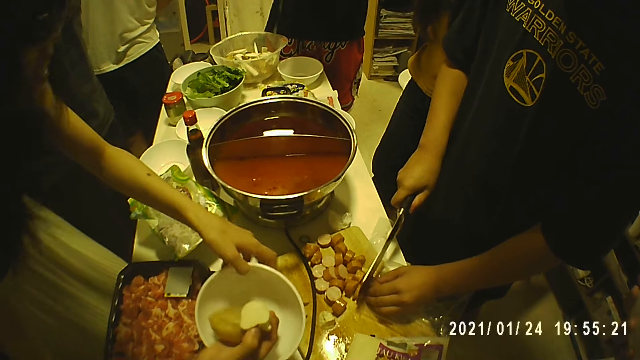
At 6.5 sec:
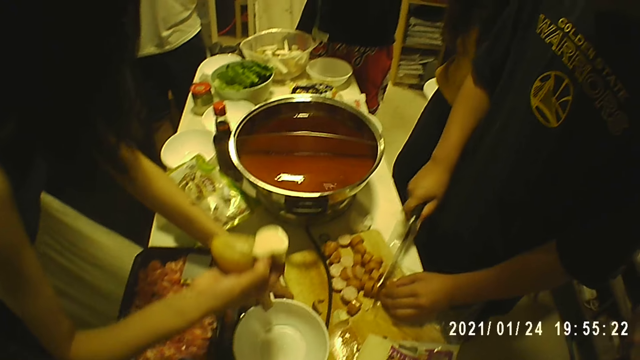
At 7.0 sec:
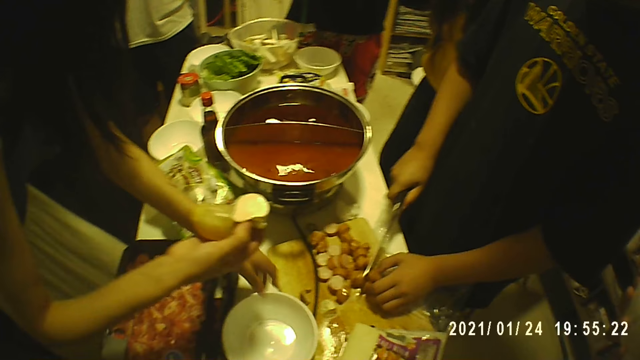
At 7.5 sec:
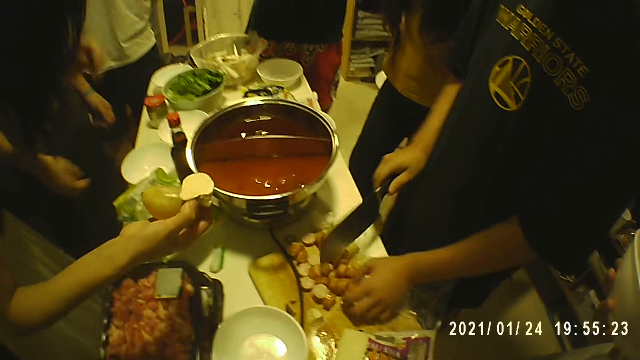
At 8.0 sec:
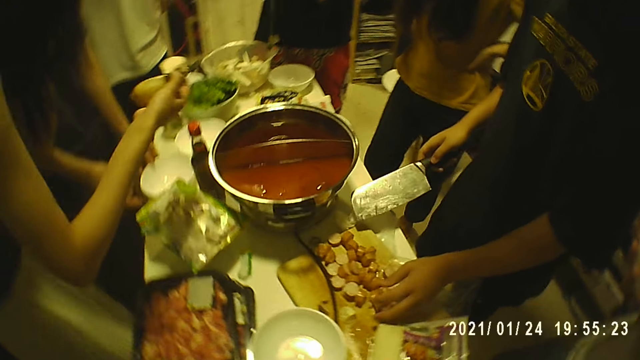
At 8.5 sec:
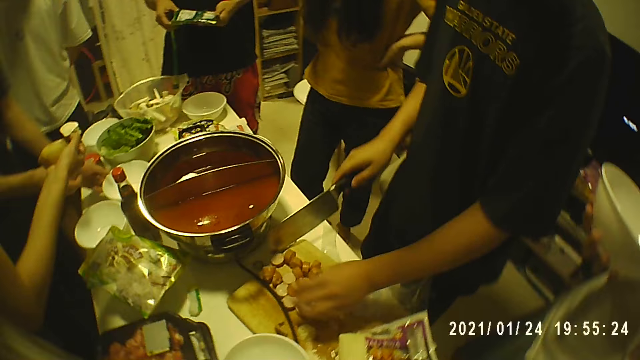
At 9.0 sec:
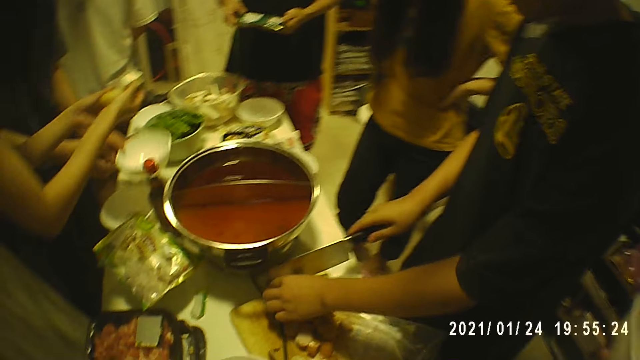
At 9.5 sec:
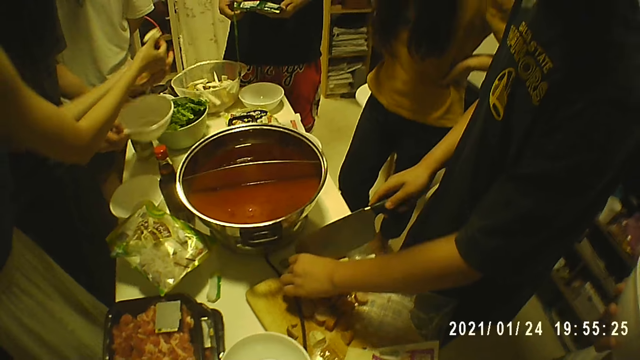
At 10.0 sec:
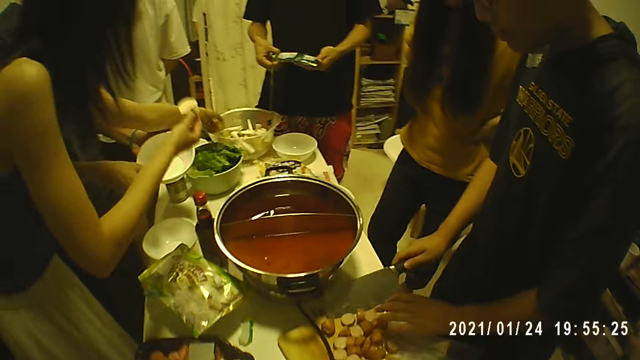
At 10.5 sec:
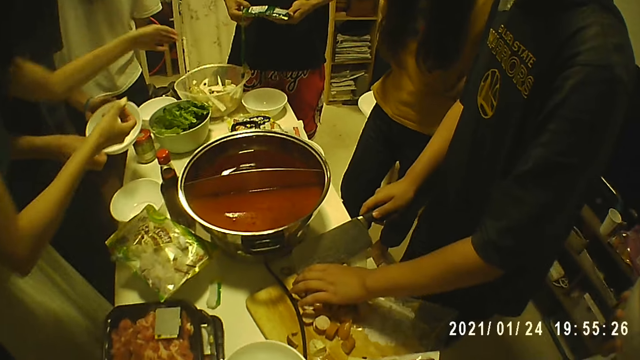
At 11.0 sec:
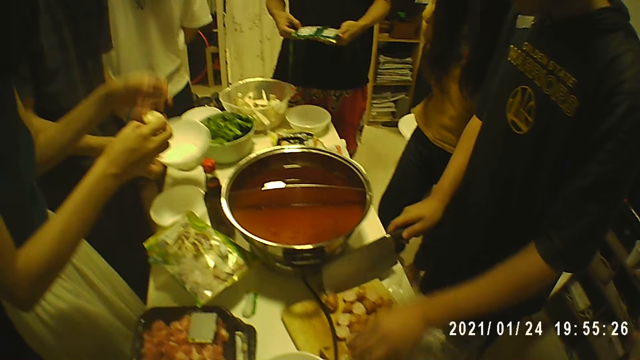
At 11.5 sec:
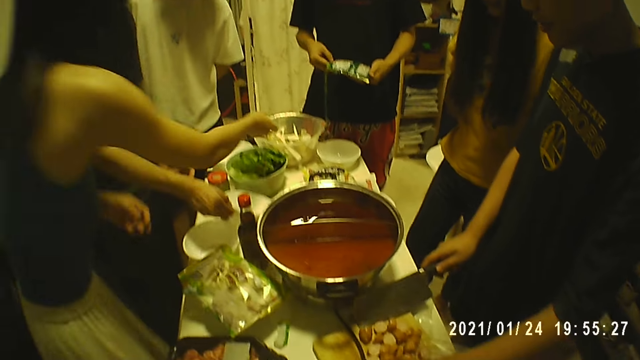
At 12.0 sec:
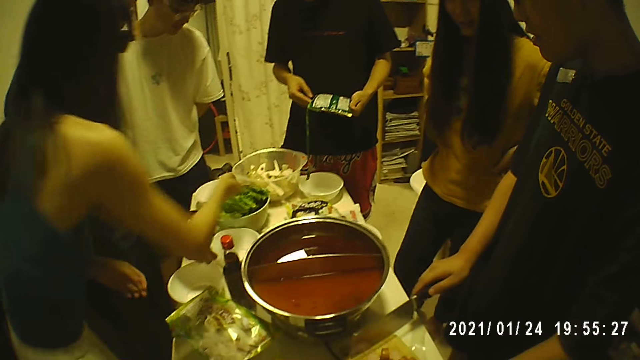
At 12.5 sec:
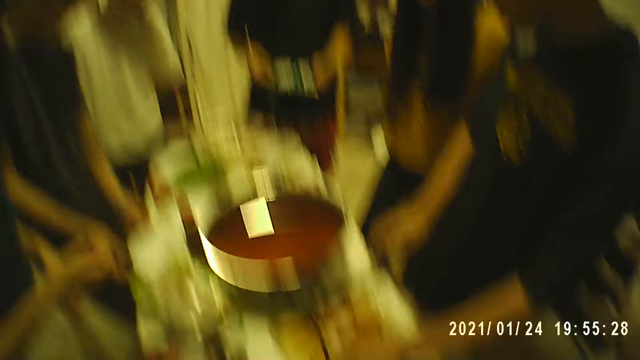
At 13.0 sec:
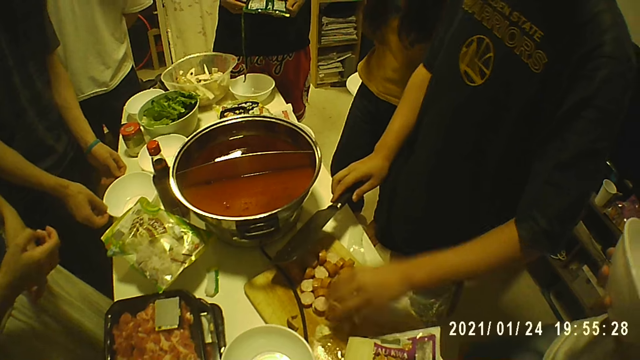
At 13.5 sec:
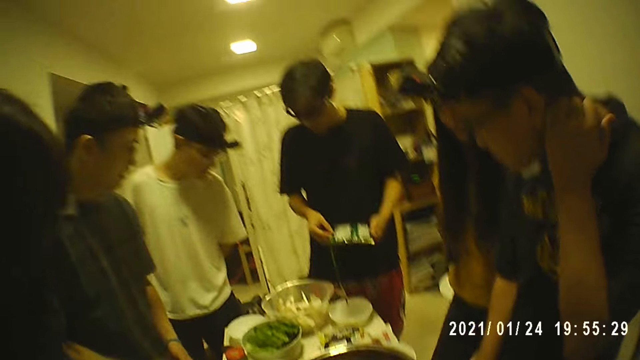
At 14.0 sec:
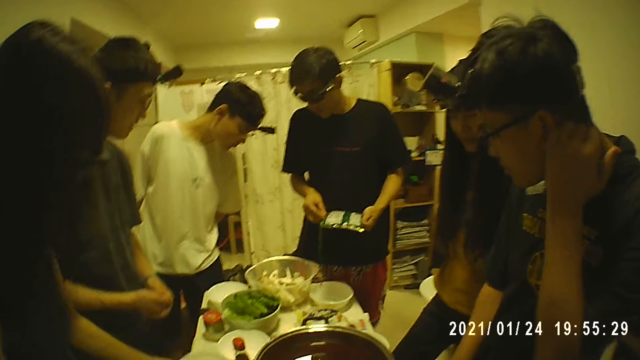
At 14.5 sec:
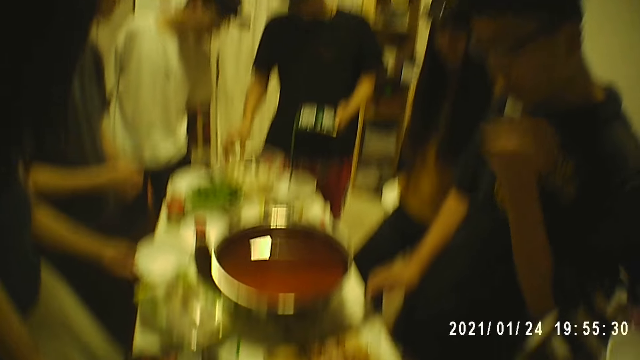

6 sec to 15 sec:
A woman picks fruits from the bowl. The woman drops the bowl on the table with her left hand. A man touches the bowl with both hands. The woman converses. The man picks up the bowl with both hands. The woman drops the potato in the bowl with her left hand. The man drops the bowl with his right hand. The woman drops the potato in the bowl with her right hand. The man touches the bowl with his right hand. The camera wearer looks at other people.

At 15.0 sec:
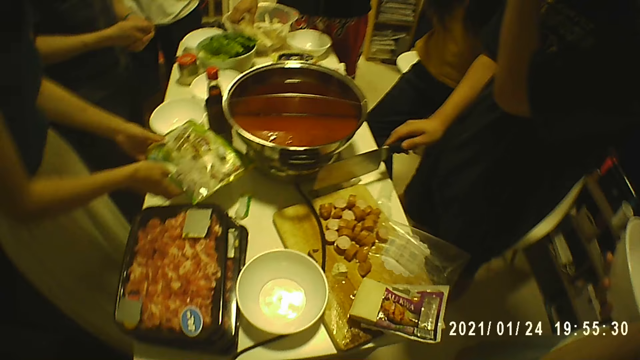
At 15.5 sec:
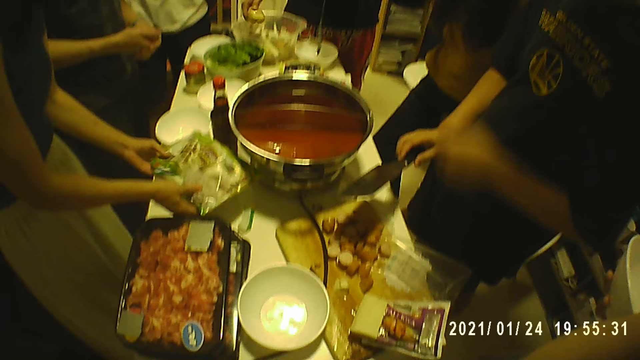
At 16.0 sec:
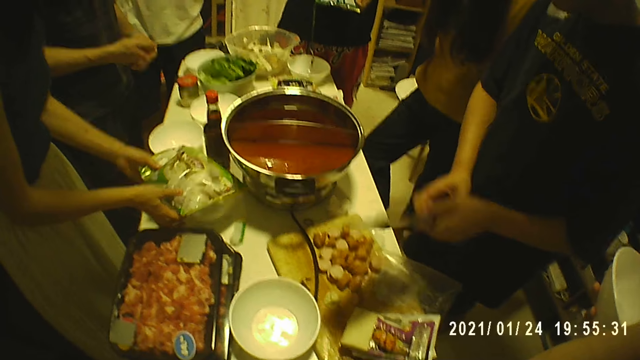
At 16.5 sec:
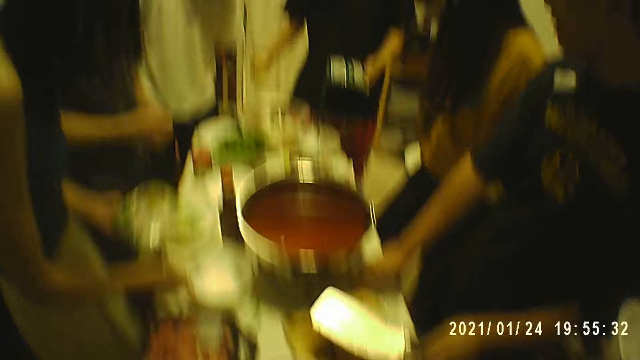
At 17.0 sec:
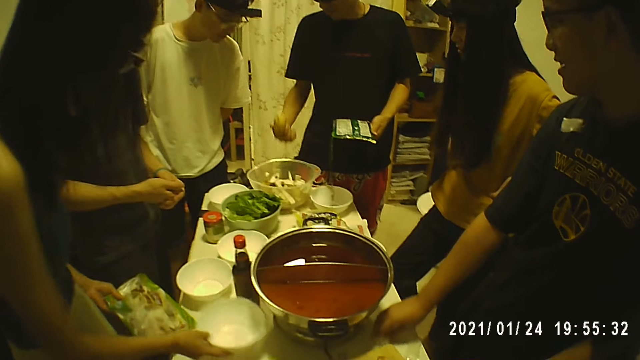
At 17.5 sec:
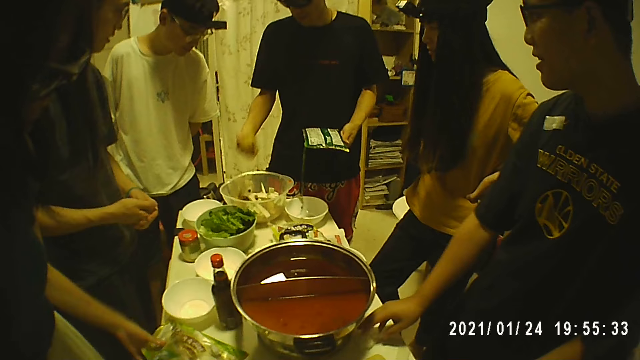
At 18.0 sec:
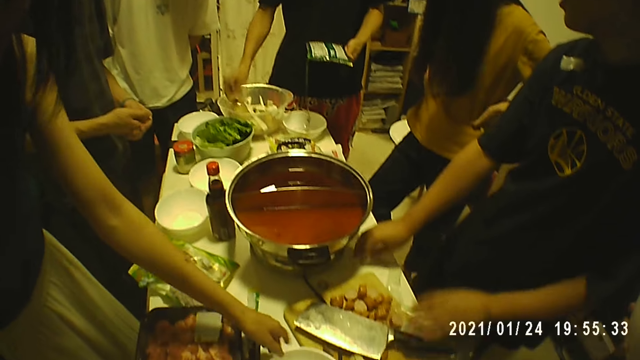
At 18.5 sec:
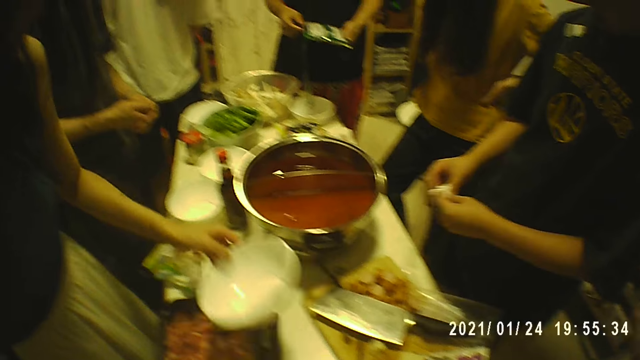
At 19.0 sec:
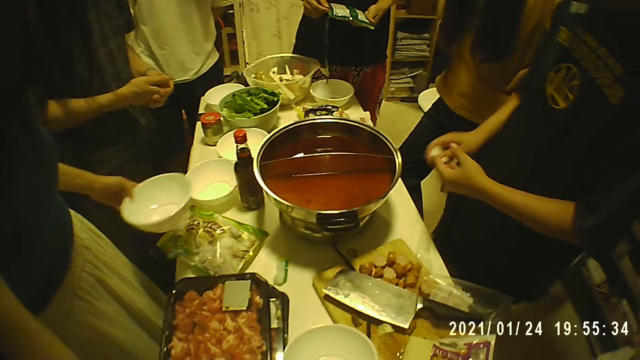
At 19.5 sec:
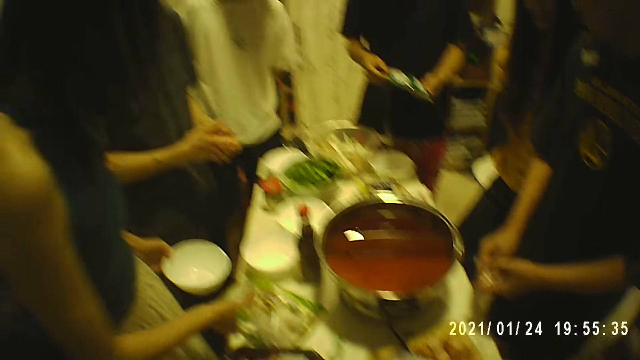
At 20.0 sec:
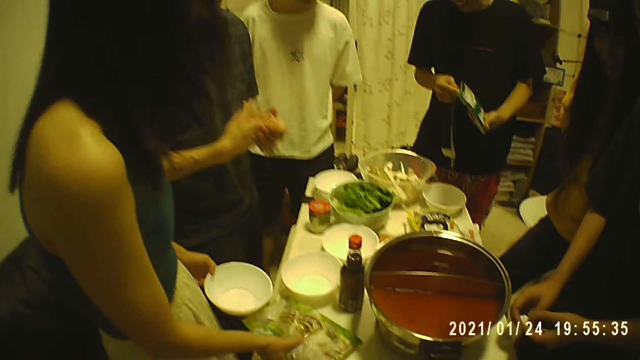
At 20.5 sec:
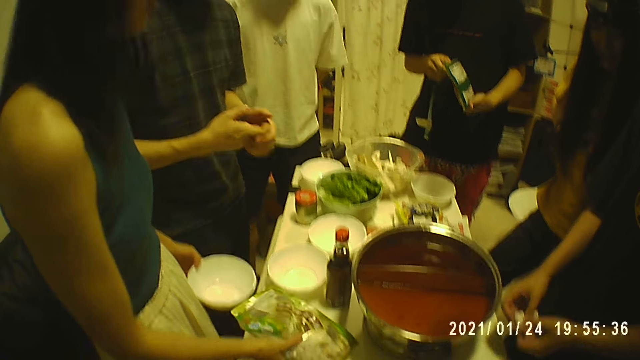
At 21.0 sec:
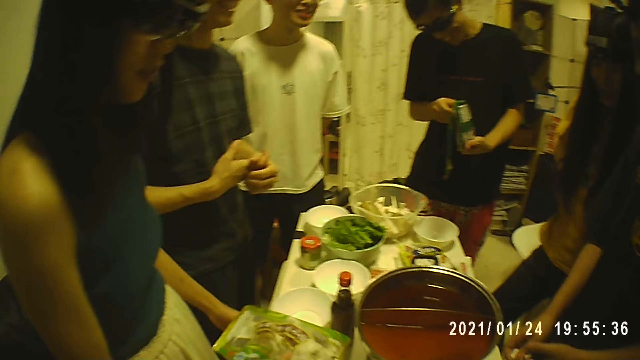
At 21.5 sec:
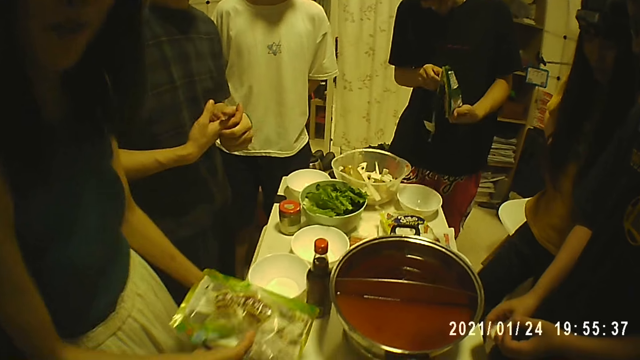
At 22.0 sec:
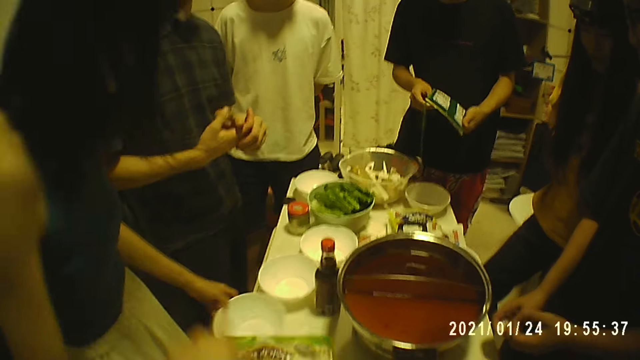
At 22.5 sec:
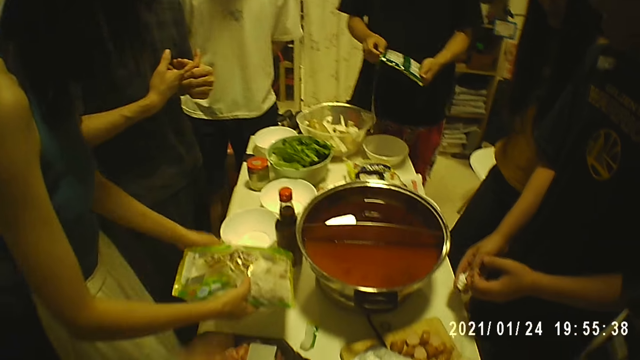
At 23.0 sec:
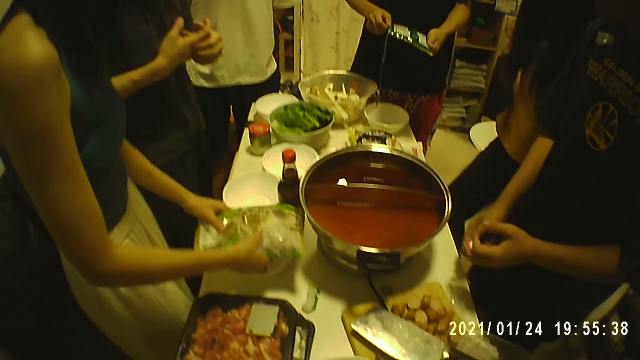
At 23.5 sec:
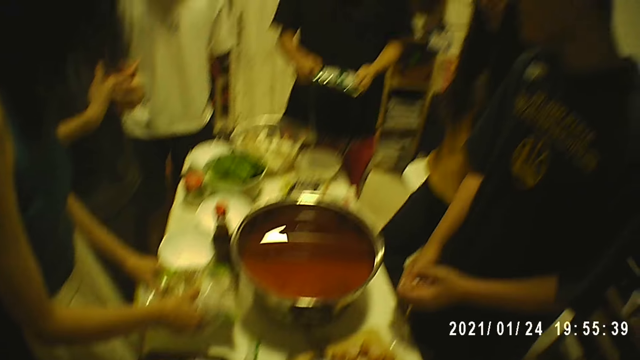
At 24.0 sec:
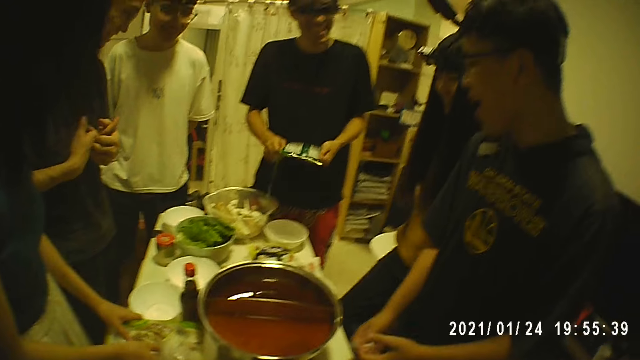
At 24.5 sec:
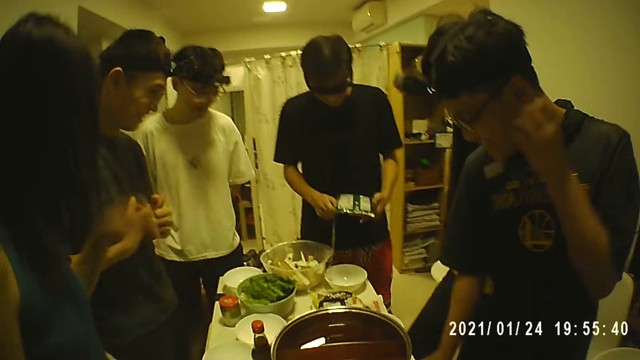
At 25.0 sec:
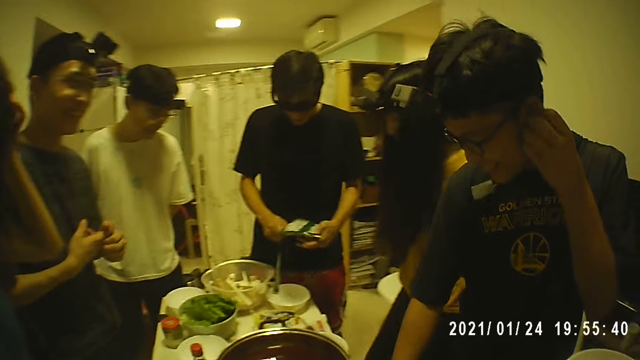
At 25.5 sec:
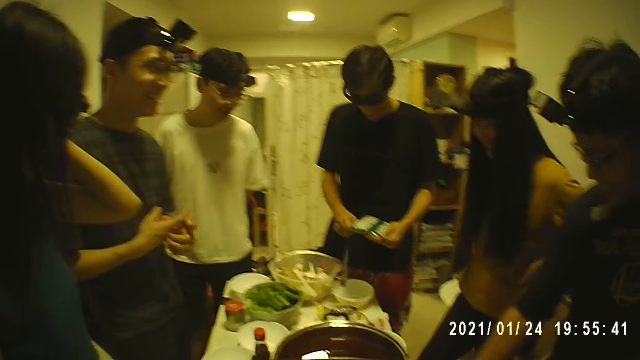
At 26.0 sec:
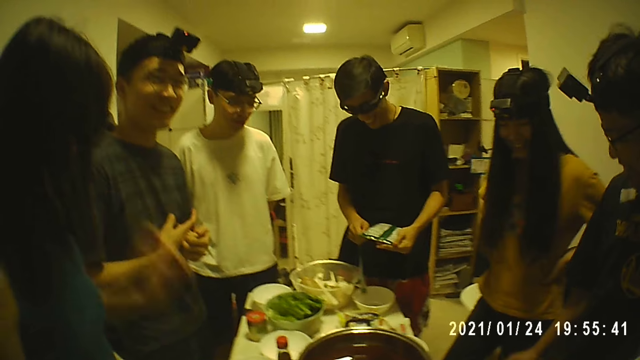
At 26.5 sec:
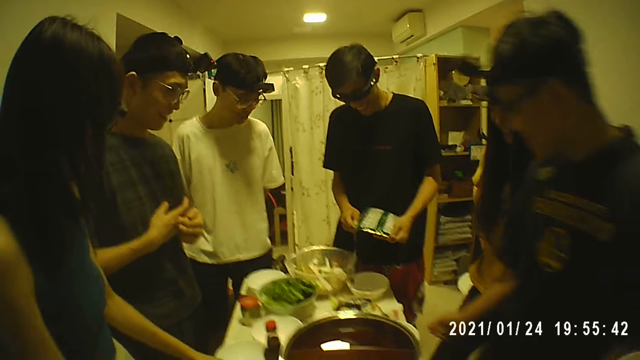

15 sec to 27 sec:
A woman takes a packet with both hands. A man passes the knife from his right hand to his left hand. The man drops the knife in his left hand on the table. Another man holds a potato on the table with his right hand. The woman picks up a bowl with her right hand. The woman drops the packet in her left hand on the table. The first man takes a tissue on the table with his right hand. The other man puts the potato in his right hand in the bowl. The woman takes the bowl with her left hand. The first man holds the tissue with both hands. A man unfolds a paper. The woman takes the packet with her right hand. Another woman converses with the camera wearer. The first woman drops the packet on the bowl with both hands. The camera wearer puts polythene paper in the bowl. A man scratches his ear. Another man converses with the camera wearer.
